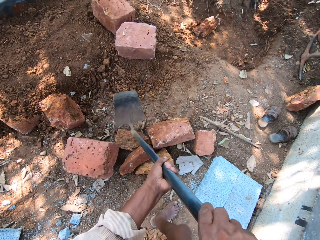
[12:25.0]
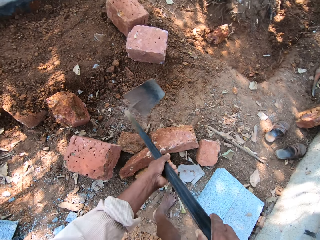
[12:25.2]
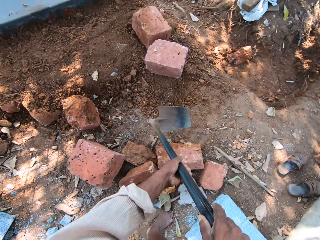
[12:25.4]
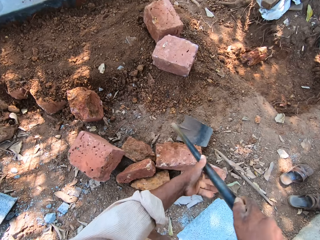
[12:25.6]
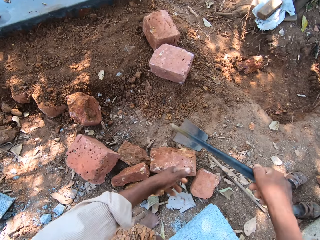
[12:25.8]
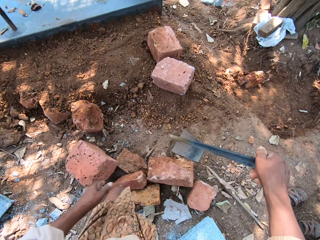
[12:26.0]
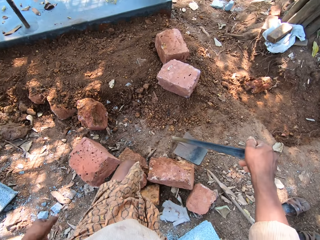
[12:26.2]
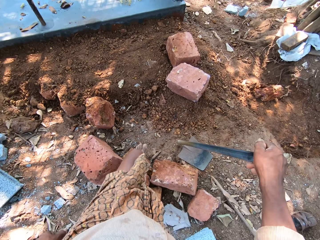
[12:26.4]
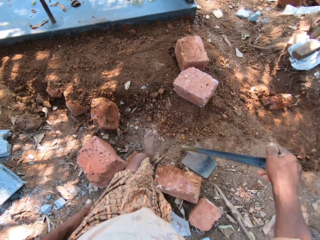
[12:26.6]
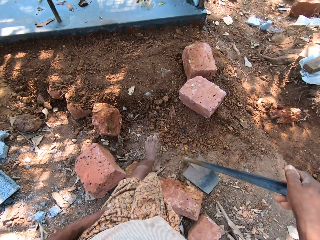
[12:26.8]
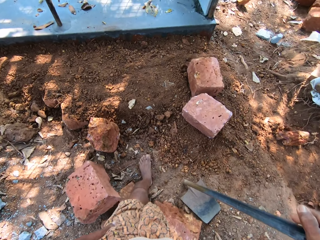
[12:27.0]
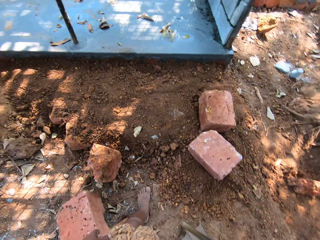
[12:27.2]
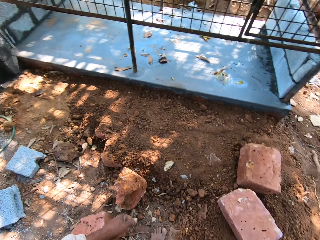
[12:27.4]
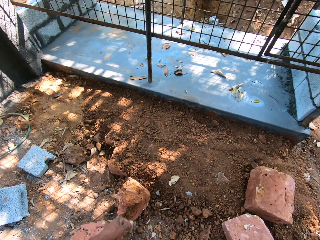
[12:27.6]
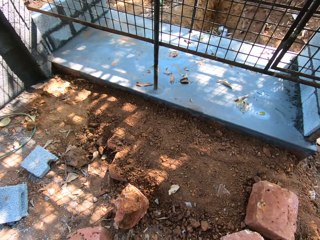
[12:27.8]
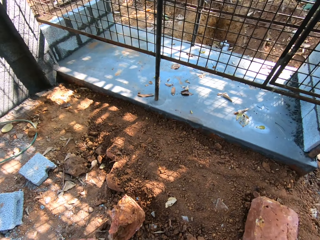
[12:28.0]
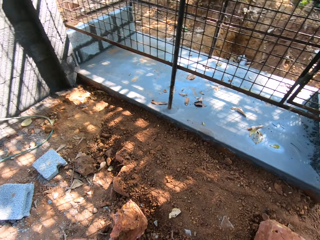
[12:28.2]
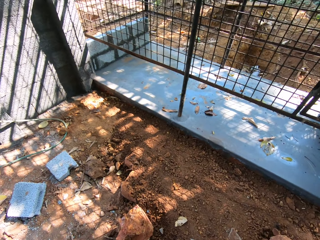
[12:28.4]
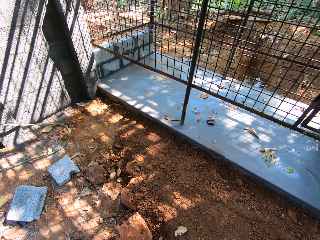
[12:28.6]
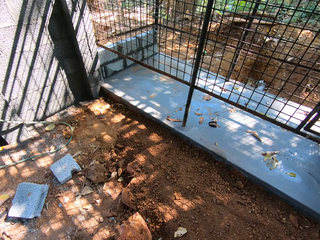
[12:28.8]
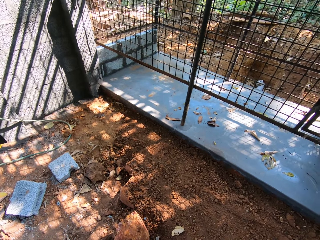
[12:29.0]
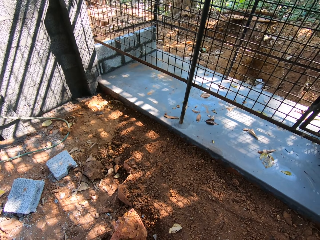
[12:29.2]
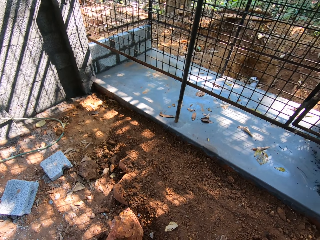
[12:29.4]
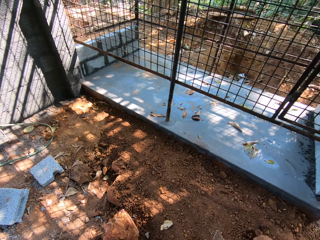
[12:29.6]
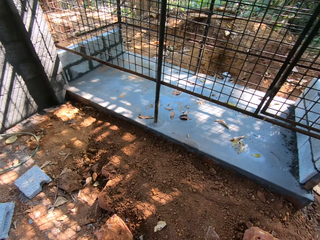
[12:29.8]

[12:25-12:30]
The camera wearer holds the hoe with his right hand. He places the hoe in his right hand on the ground. He moves in the compound.

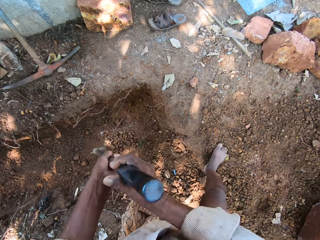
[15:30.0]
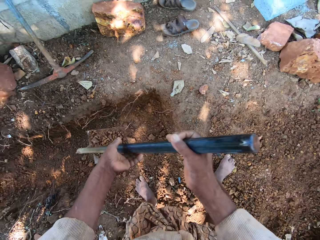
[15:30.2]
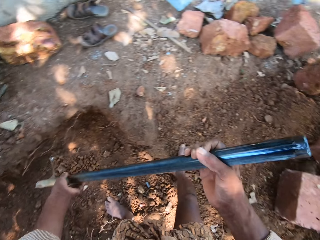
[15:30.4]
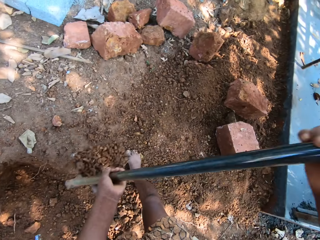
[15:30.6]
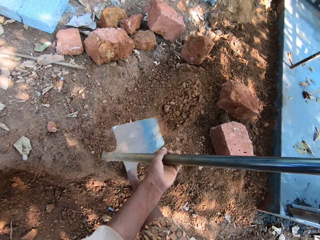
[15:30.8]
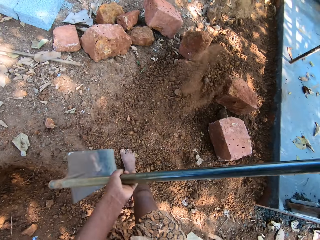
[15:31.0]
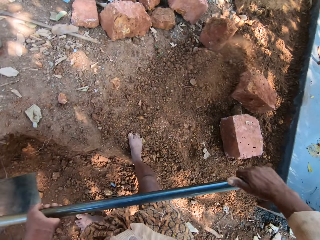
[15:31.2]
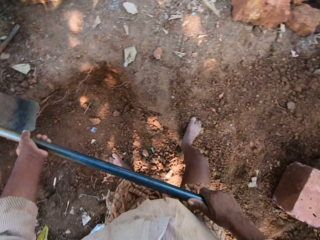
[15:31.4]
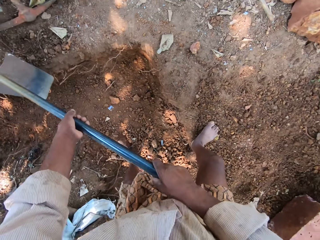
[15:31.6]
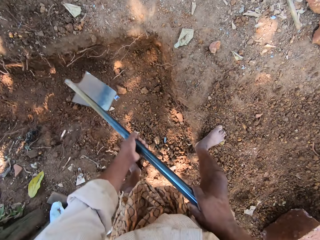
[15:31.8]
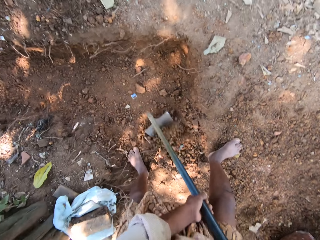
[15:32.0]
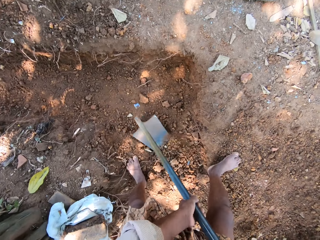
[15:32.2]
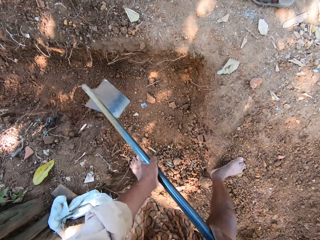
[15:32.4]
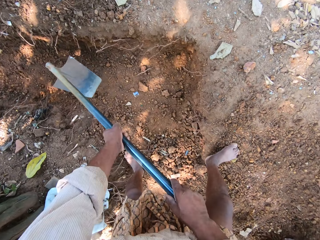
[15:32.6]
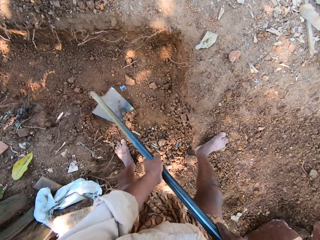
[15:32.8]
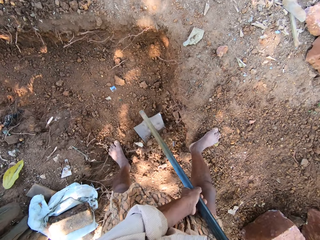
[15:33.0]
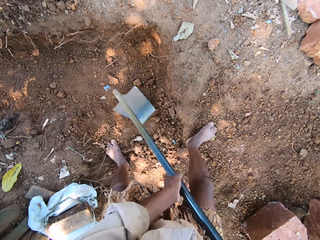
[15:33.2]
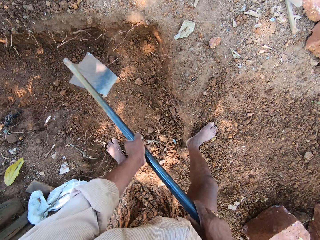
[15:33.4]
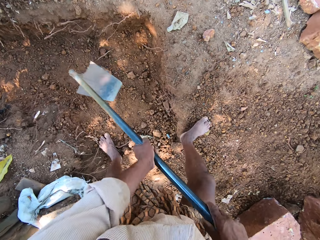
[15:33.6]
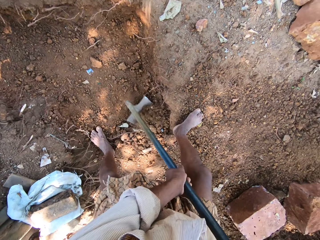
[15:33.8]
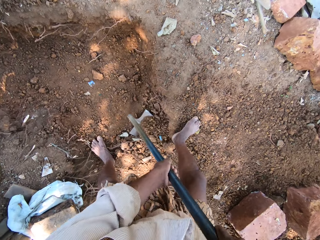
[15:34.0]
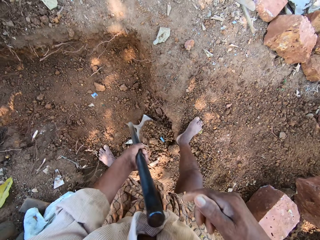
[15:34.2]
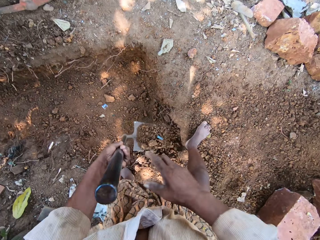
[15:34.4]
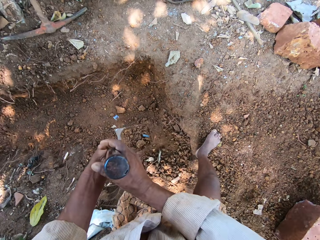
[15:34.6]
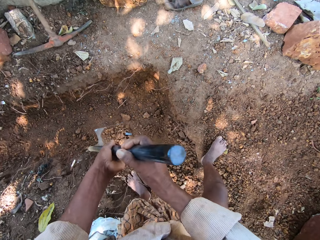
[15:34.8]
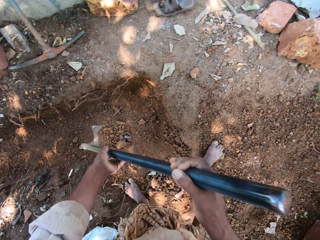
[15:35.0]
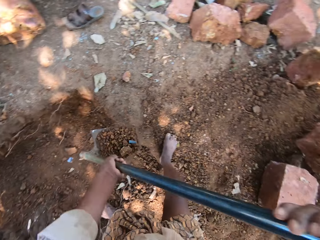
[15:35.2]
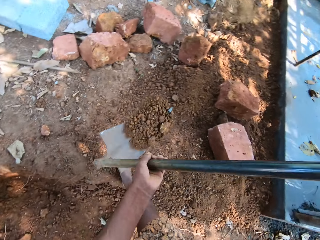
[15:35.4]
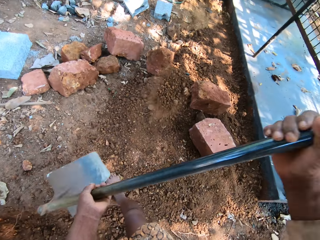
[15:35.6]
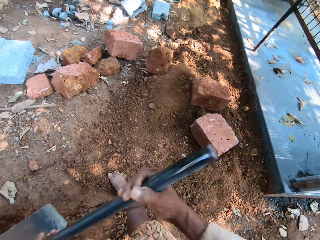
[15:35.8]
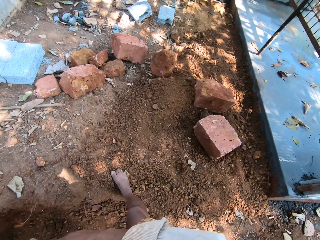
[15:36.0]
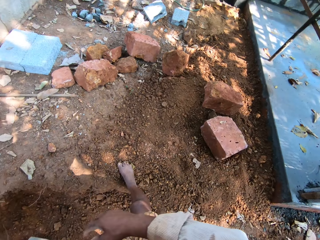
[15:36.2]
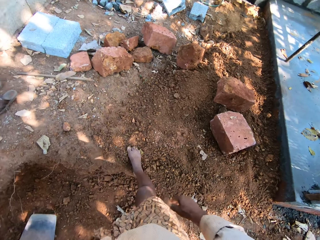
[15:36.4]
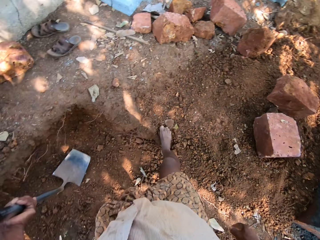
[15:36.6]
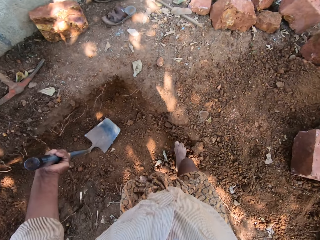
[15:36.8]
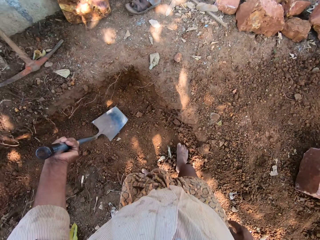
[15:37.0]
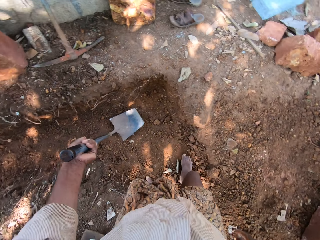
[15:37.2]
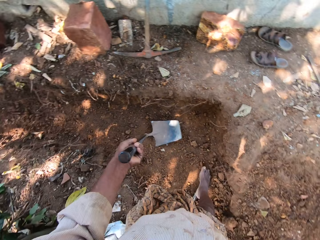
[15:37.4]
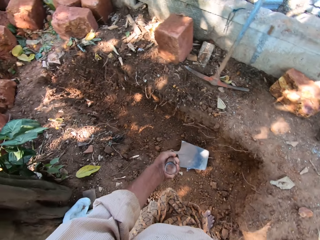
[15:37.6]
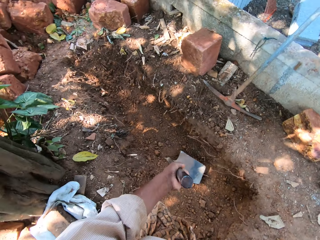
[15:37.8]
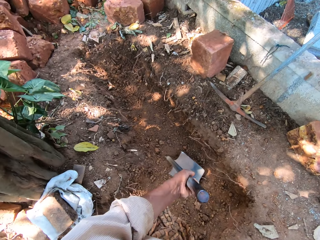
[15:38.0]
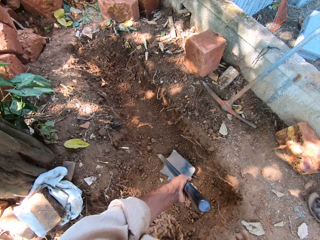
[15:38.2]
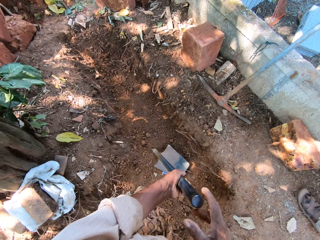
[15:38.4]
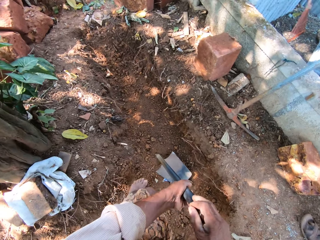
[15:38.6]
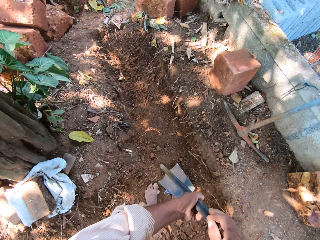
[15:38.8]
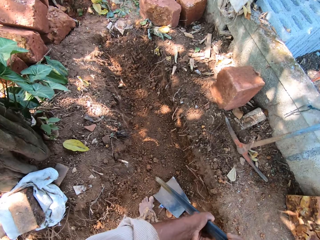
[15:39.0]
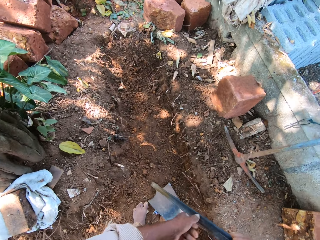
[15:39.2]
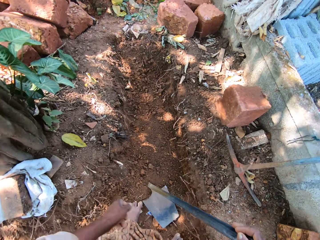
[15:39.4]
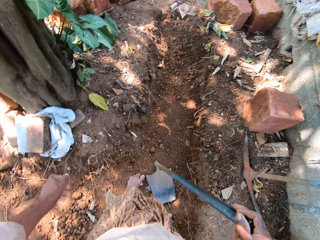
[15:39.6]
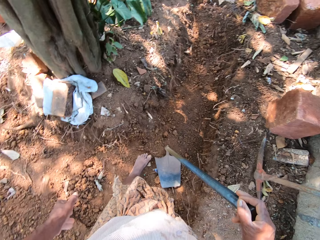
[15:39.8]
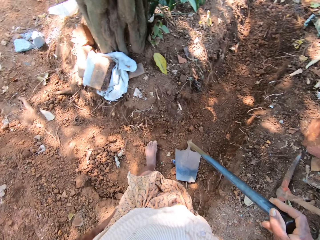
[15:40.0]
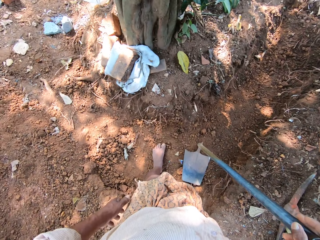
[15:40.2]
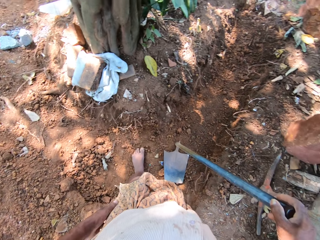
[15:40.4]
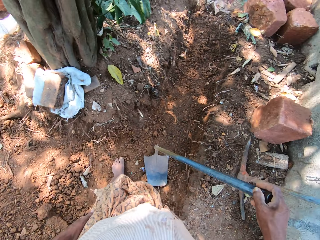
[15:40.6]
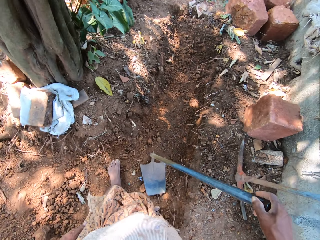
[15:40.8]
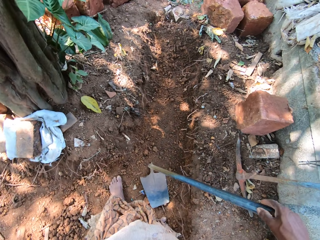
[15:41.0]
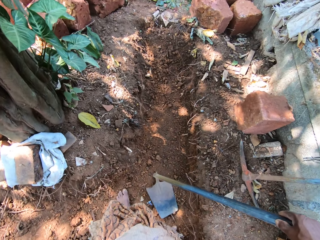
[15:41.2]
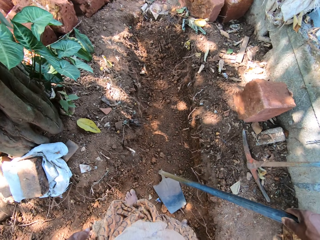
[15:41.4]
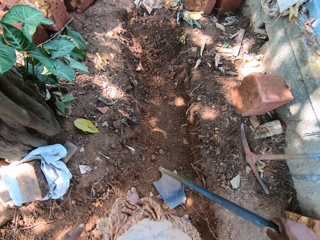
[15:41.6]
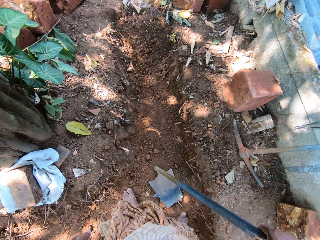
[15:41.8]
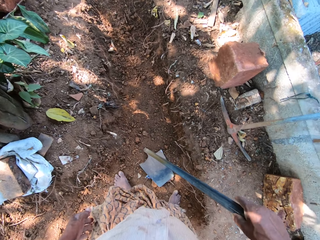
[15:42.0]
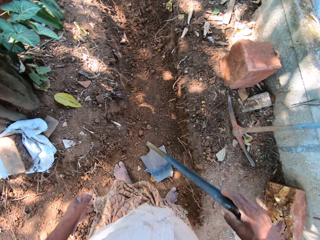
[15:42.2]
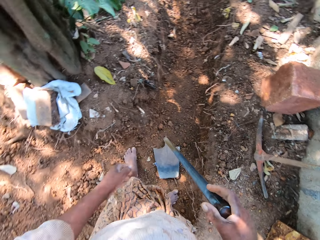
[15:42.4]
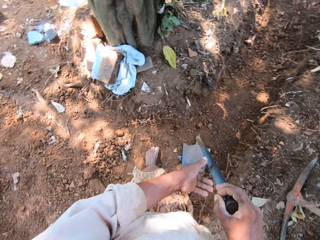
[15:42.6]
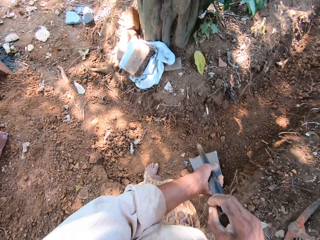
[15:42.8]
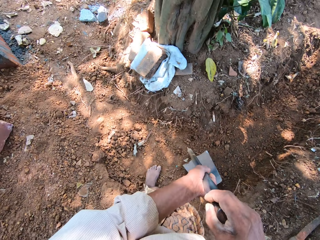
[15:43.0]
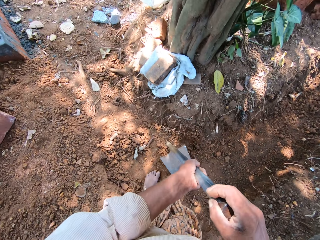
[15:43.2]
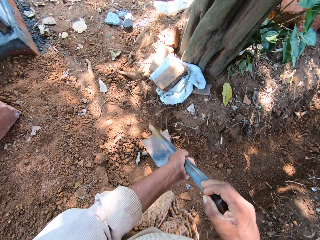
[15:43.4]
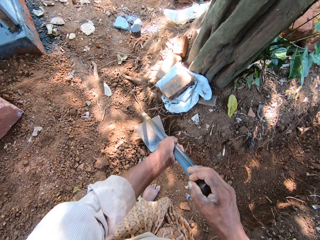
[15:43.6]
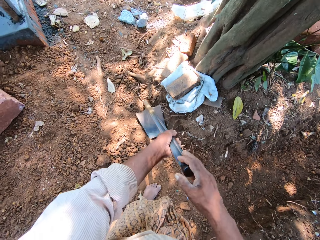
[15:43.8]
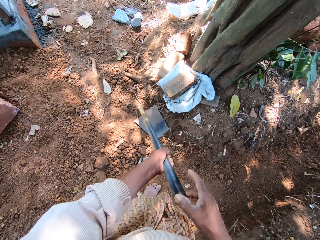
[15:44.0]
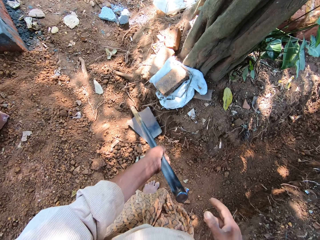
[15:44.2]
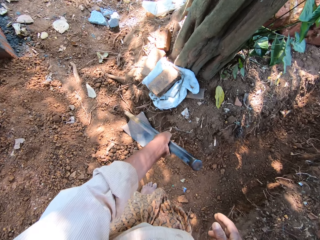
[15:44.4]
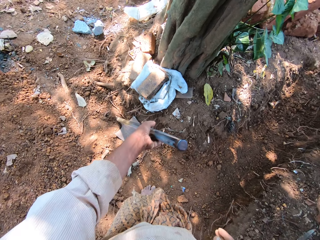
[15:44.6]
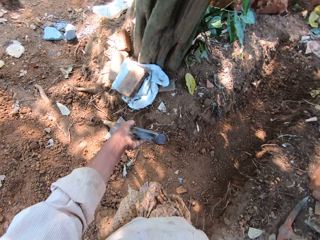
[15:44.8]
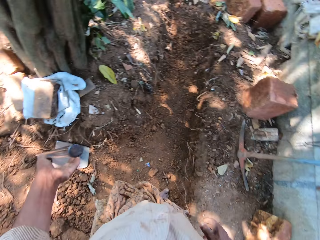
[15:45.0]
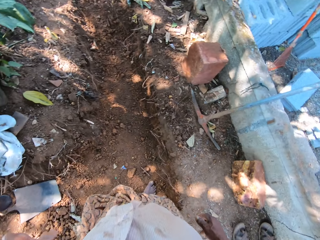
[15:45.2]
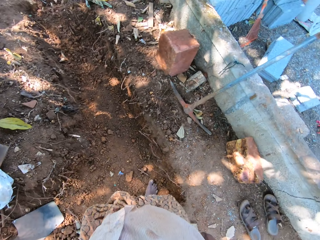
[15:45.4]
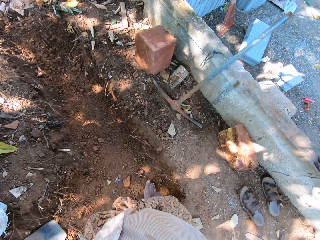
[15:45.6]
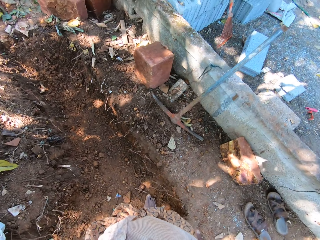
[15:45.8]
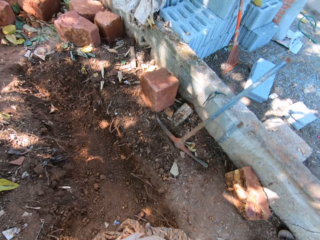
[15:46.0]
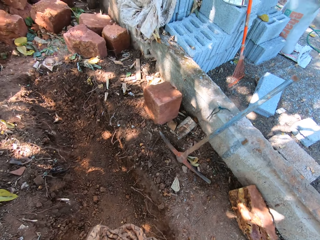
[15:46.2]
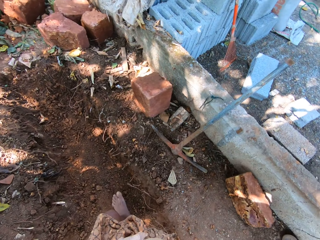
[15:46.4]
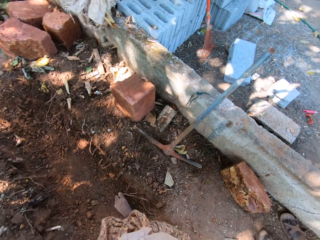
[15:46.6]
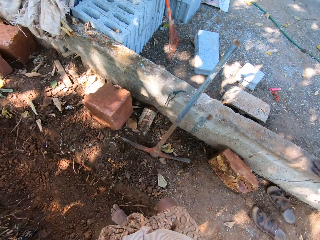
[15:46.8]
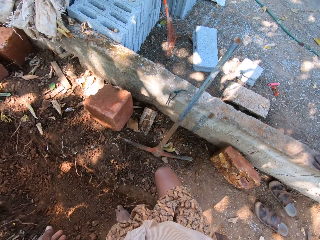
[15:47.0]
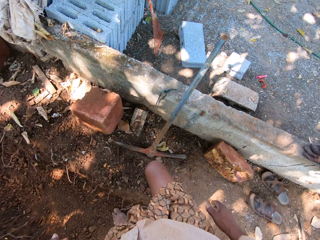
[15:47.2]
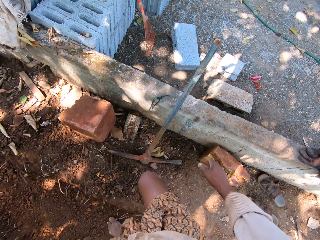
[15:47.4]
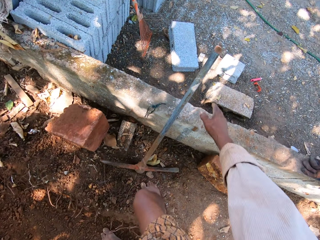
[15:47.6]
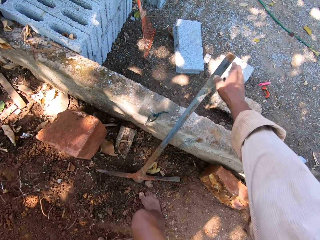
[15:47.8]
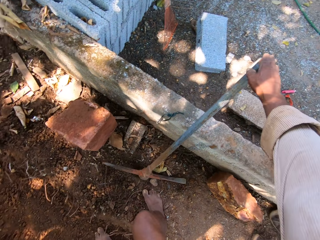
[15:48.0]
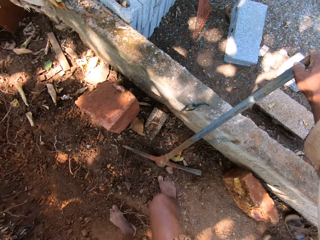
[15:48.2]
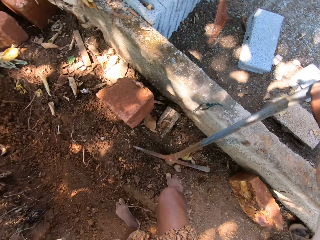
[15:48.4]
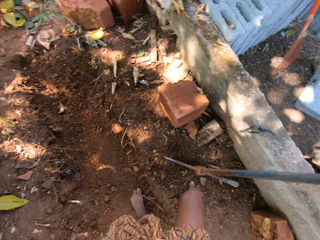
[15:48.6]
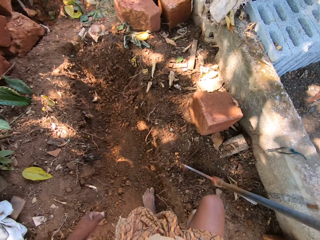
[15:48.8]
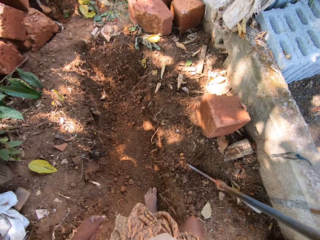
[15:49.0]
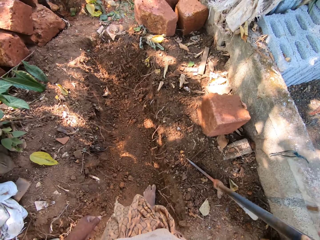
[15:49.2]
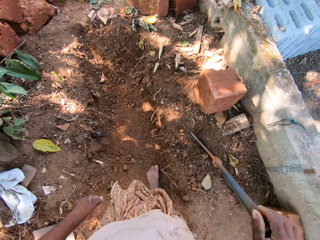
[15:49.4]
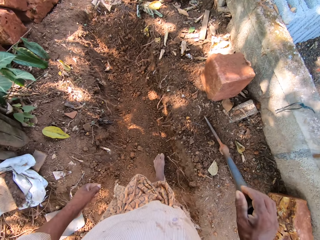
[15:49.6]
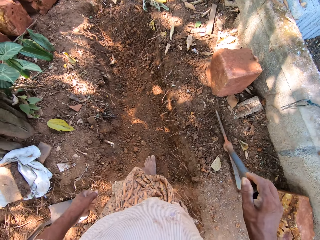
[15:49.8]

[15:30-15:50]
The camera wearer throws the sand in the hoe on the ground with his hands. He gathers sand on the ground with the hoe in his hands. He digs the ground. He scoops sand from the ground with the hoe in his hands. He holds the hoe on the ground with his left hand. He holds the hoe with his hands. He throws the sand in the hoe on the ground with his hands. He holds the hoe on the ground with his left hand. He looks around. He holds the hoe on the ground with his hands. He holds the hoe on the ground with his right hand. He picks up the hoe from the ground with his hands. He drops the hoe on the ground with his hands. He holds the hoe on the ground with his left hand. He stands the hoe in his left hand on the ground. He moves around. He picks a hand digger from a pavement with his right hand.
